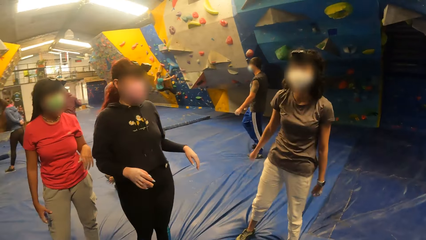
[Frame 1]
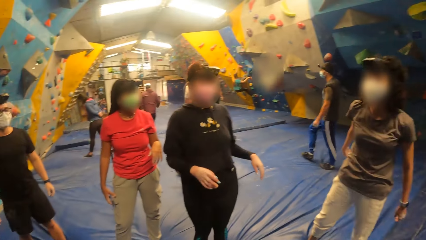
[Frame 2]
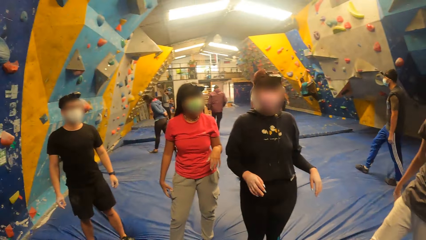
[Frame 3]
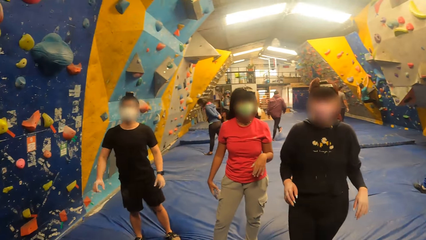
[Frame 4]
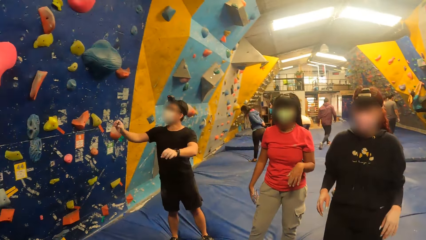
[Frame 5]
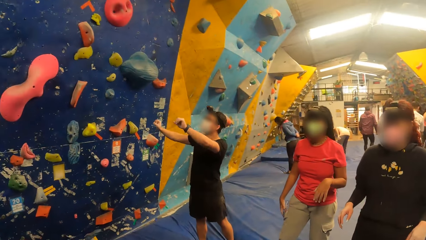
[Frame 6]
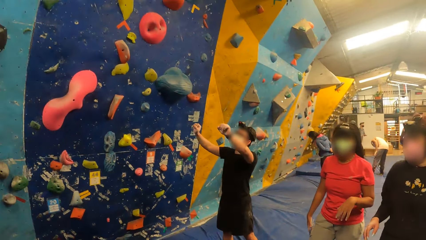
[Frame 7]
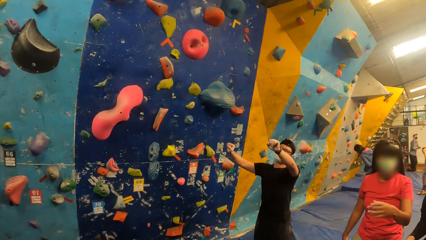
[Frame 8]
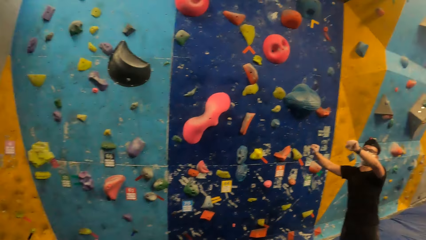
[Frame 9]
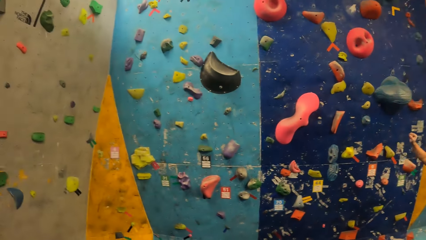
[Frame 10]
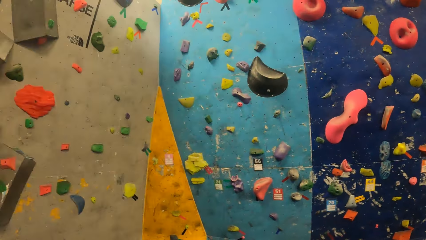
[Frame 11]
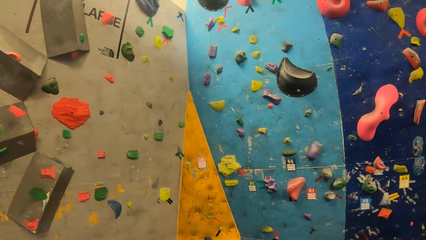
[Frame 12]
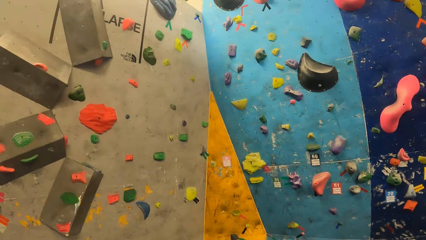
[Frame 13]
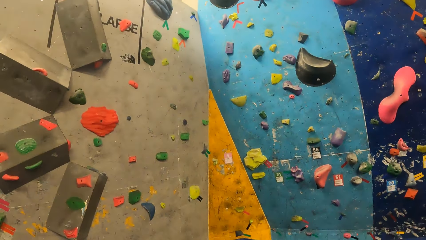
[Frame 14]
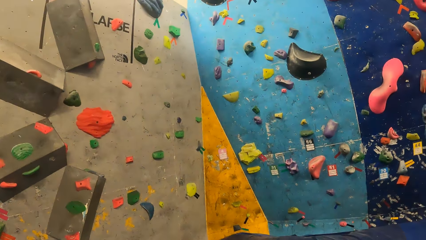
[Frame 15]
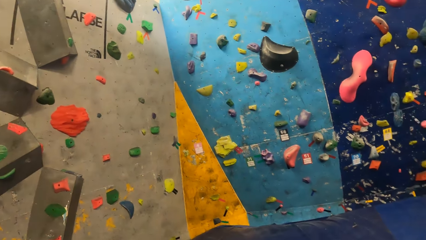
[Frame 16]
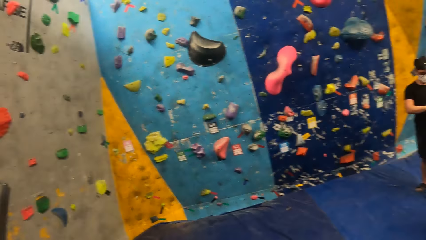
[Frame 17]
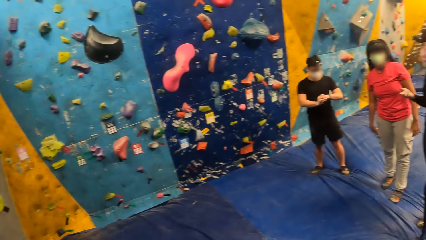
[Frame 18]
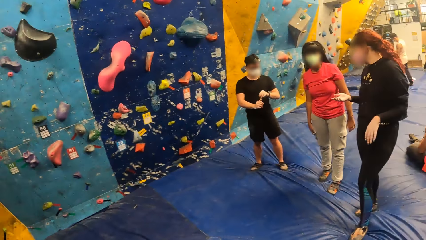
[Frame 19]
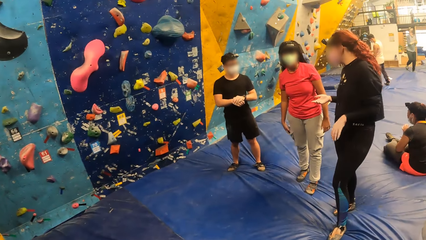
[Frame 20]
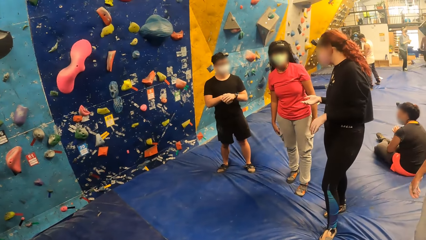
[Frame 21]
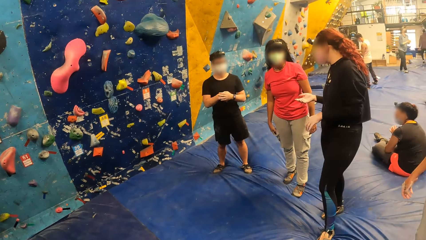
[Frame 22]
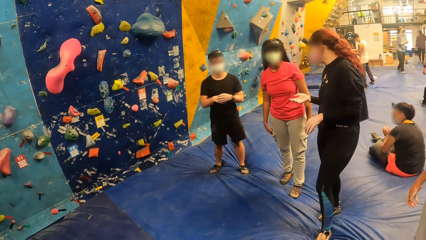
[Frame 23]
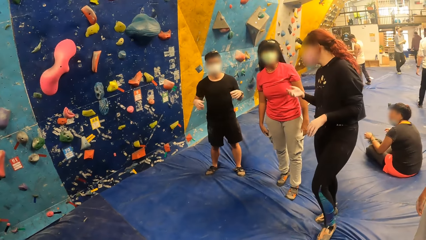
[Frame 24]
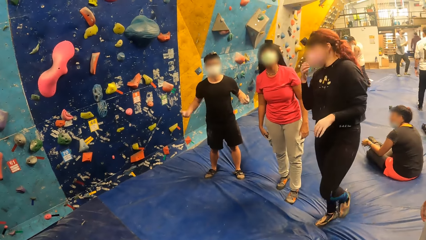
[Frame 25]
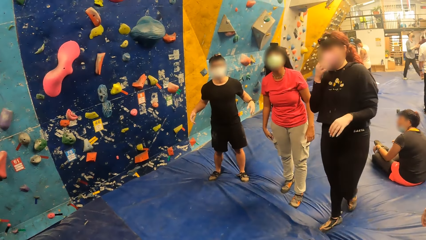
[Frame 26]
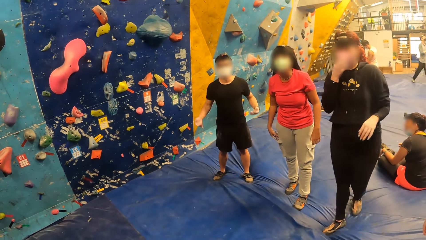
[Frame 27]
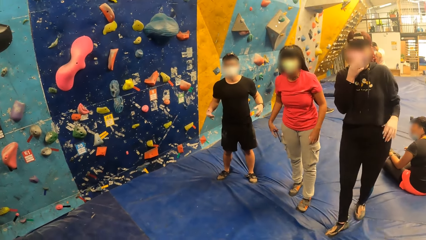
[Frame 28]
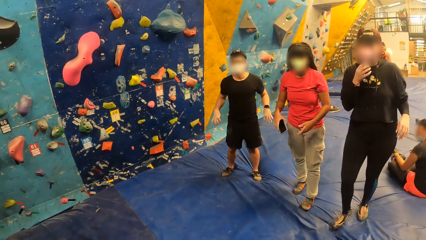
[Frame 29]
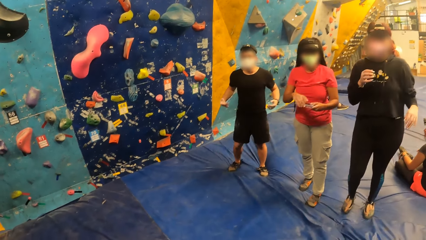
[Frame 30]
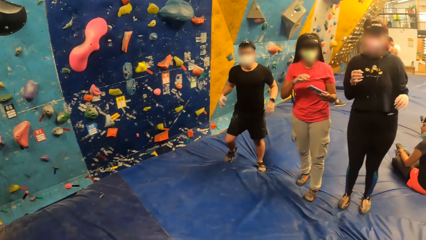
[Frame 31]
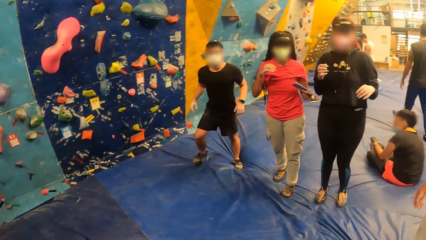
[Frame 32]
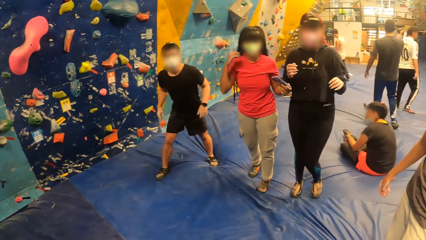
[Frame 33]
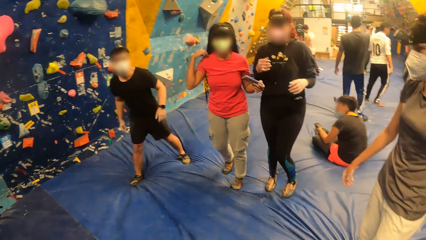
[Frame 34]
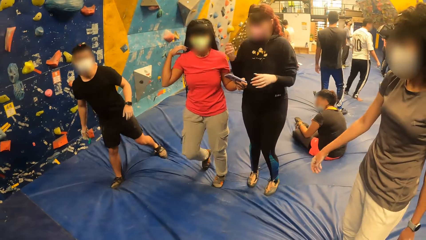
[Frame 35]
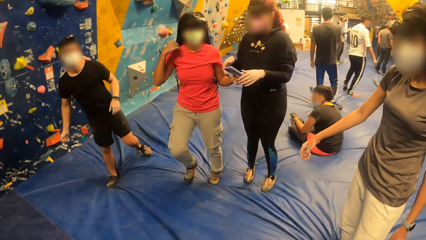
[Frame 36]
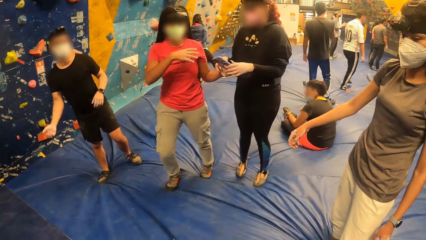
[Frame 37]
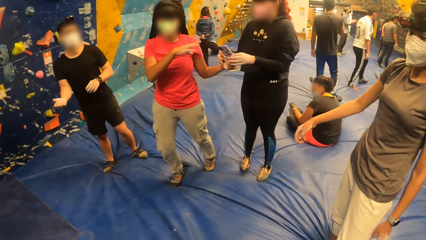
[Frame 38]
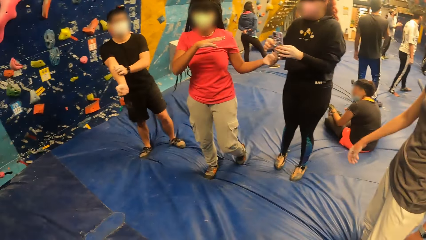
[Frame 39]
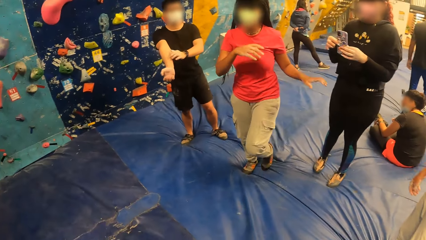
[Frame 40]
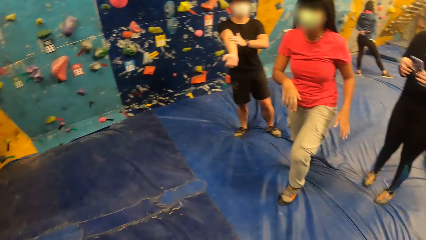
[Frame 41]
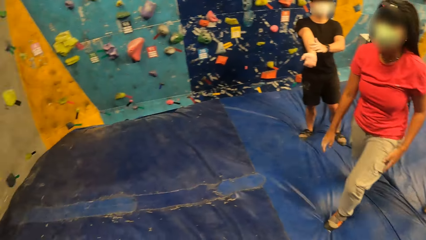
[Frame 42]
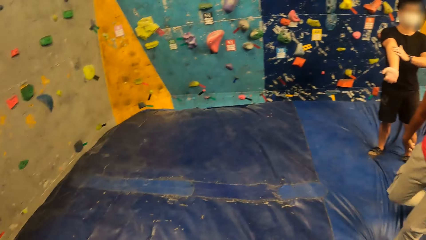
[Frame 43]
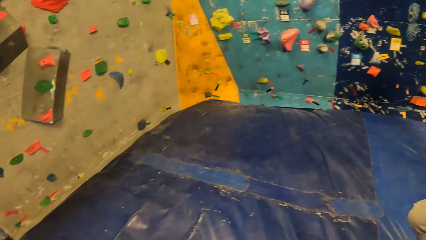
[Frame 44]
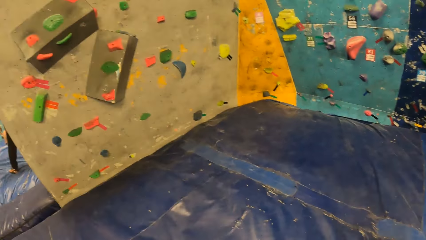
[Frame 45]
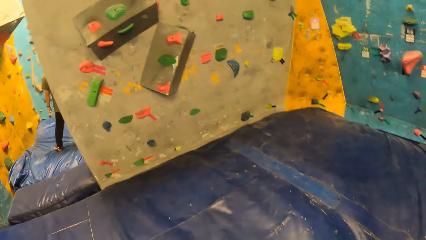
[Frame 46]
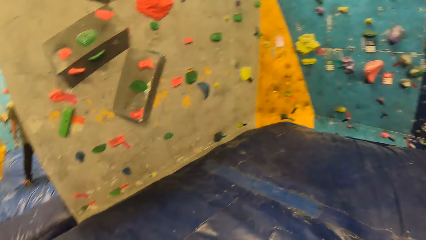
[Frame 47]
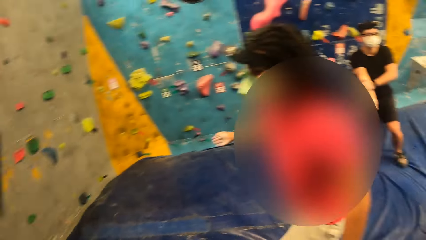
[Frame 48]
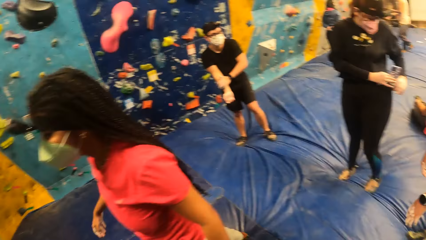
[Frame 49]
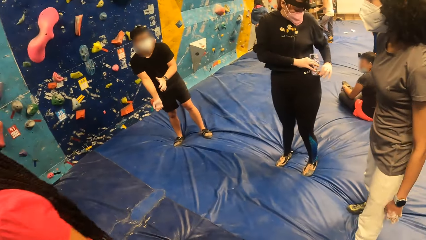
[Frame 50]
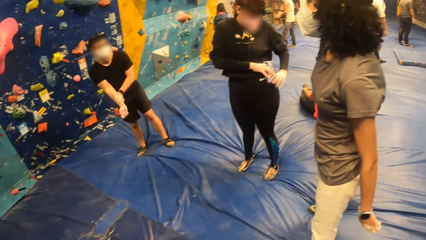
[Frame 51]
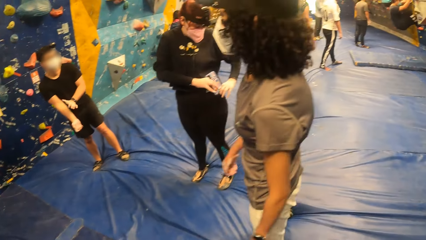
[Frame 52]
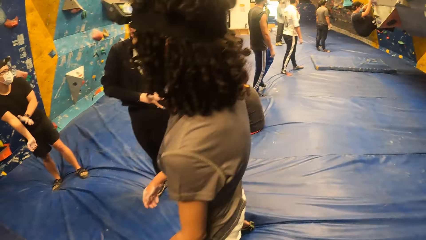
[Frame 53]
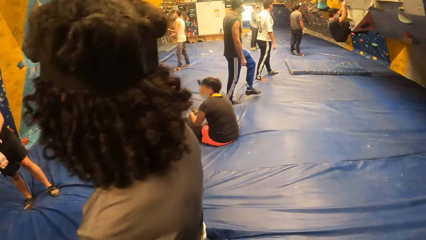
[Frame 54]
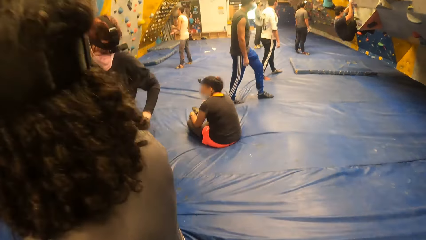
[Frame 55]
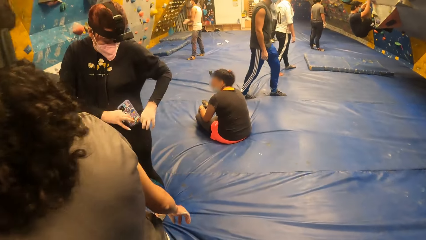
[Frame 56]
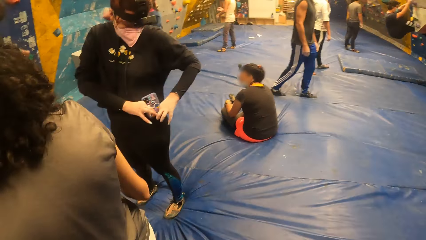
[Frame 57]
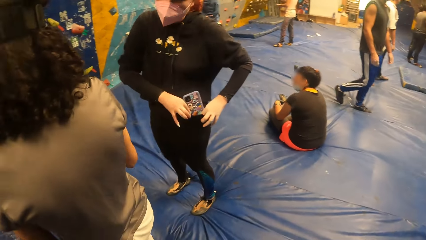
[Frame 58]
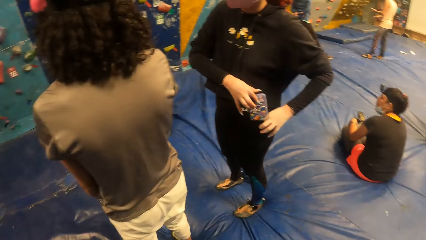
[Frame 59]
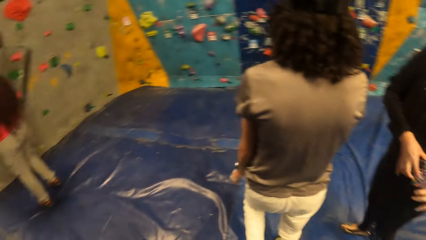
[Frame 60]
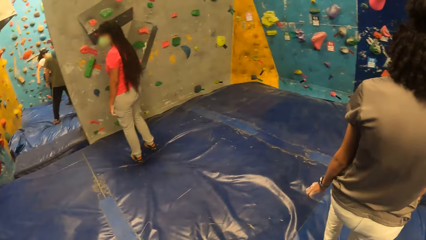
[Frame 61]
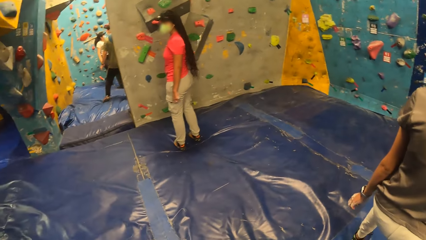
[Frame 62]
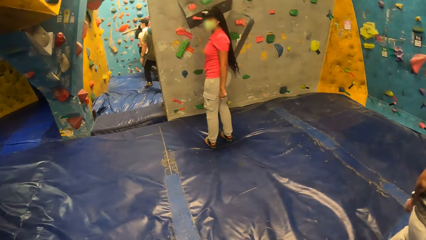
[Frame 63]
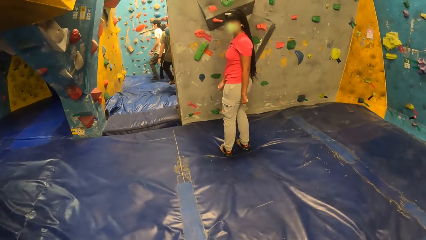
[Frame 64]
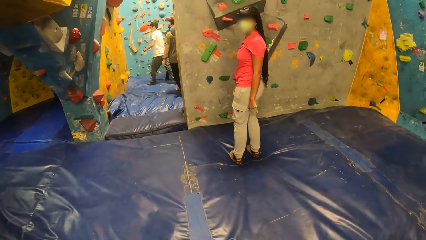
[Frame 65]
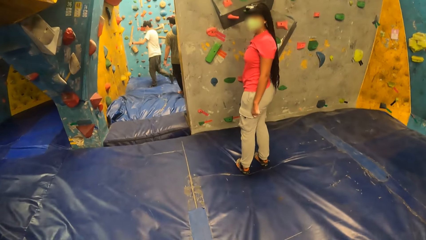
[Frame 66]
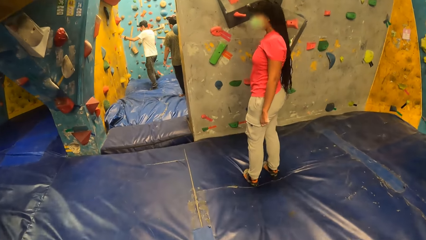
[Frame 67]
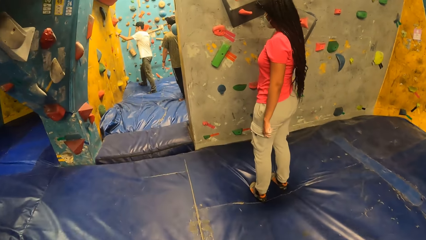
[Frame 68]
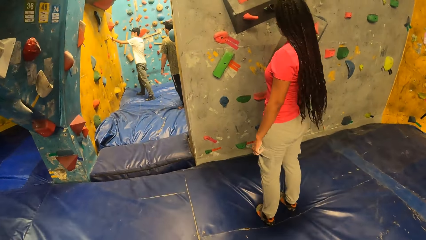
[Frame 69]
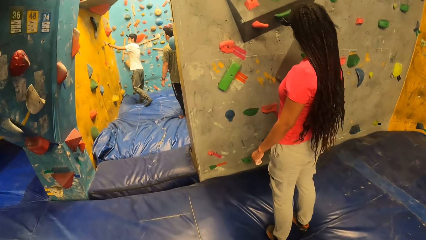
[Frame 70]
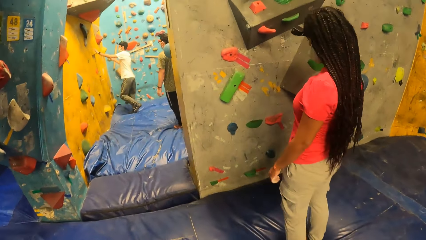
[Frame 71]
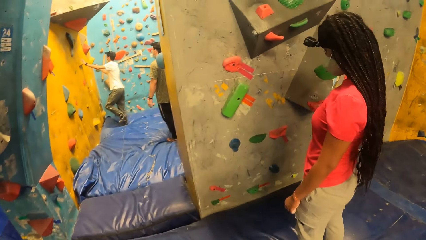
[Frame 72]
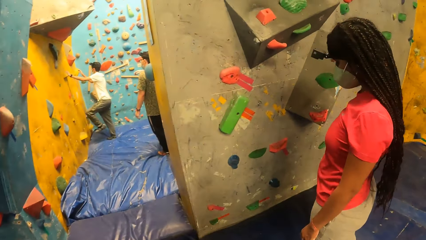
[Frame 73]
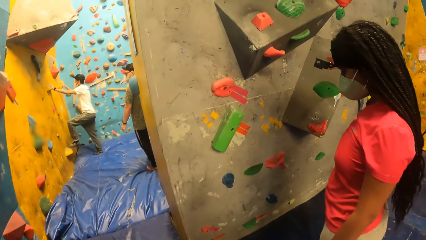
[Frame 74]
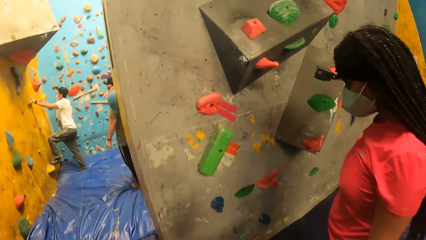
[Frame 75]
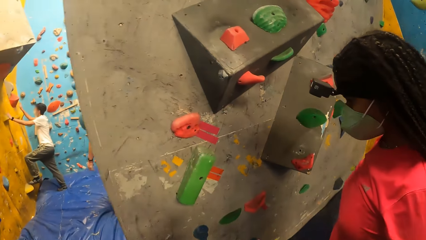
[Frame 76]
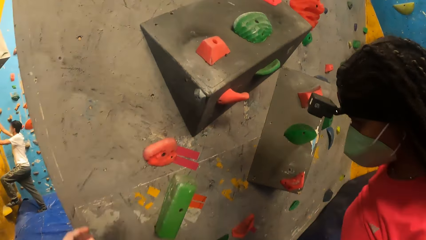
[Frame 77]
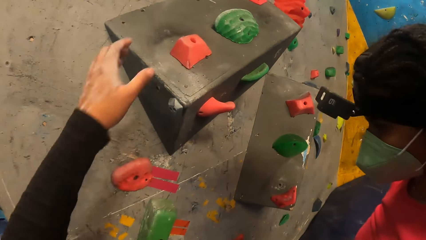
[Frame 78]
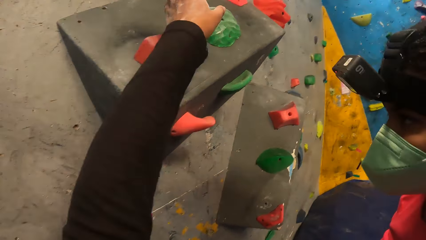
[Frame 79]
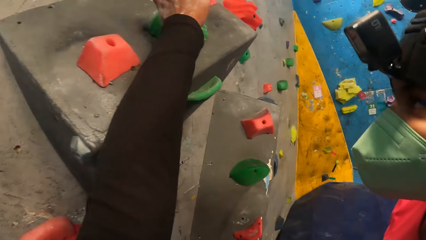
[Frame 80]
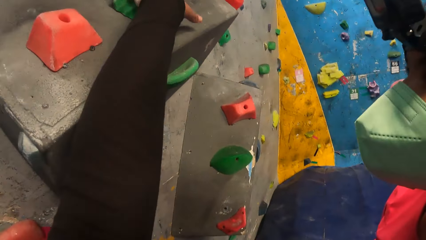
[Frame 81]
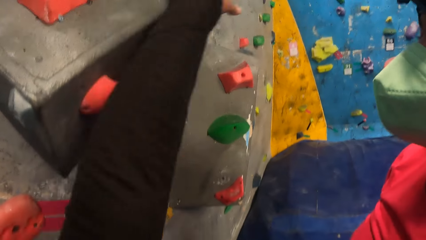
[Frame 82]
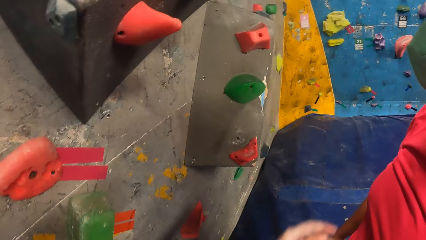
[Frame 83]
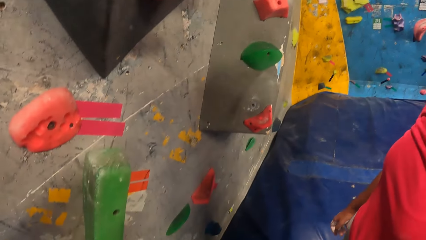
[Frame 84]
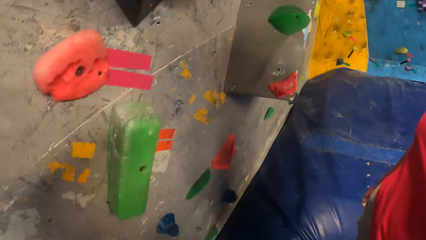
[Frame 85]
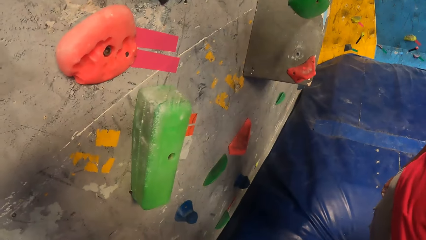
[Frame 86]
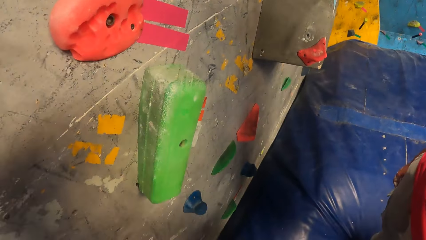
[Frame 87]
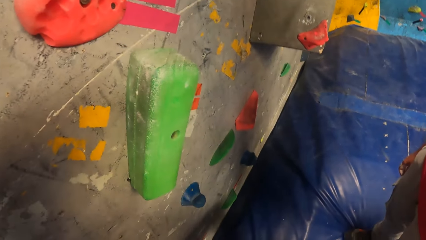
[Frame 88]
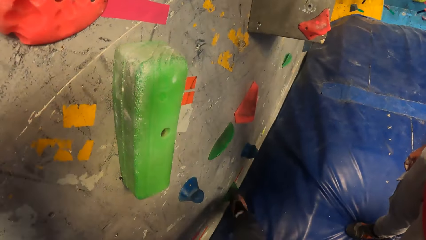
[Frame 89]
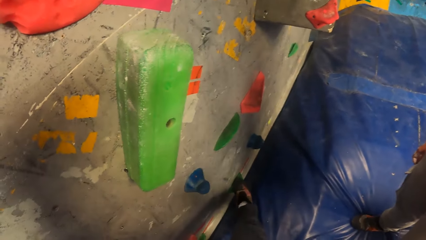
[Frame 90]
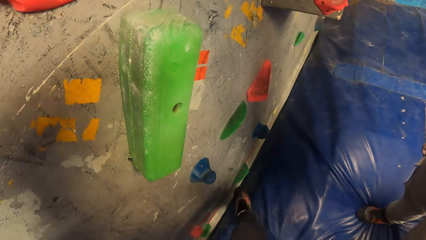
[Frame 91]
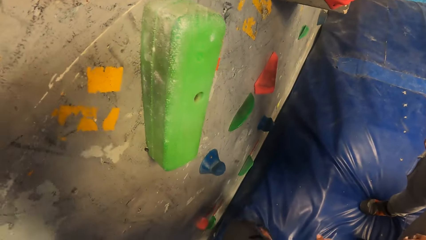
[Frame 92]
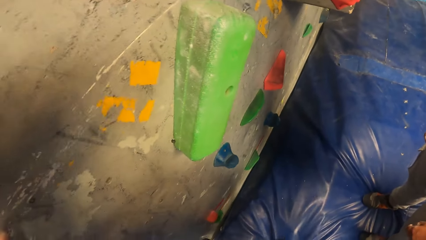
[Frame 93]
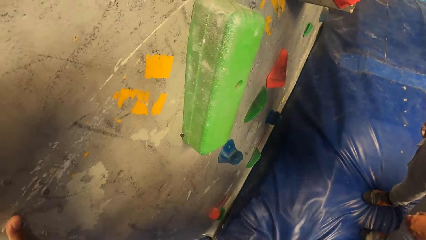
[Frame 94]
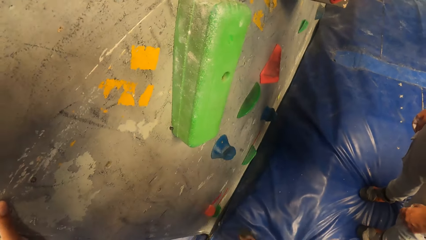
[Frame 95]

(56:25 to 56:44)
The camera wearer turns to the side. A person lifts hands around. A woman moves hands around. The person shakes hands around. Another person walks around. Another woman gives the first woman a phone with her left hand. The camera wearer turns around. The first woman puts the phone in her pocket with her hands. The camera wearer turns around and walks around. He touches the bouldering wall with his left hand. He holds a climbing hold.
